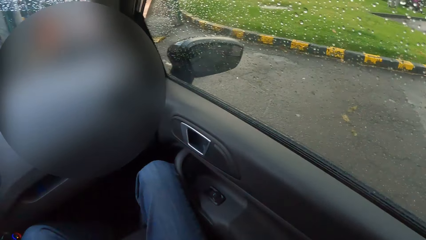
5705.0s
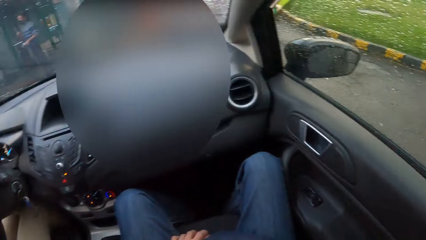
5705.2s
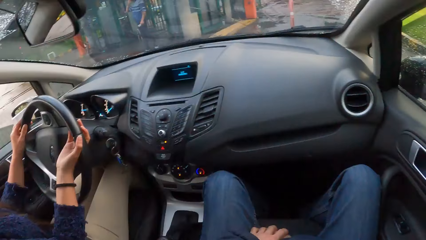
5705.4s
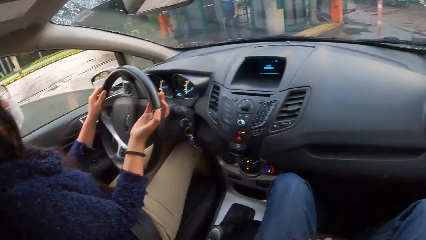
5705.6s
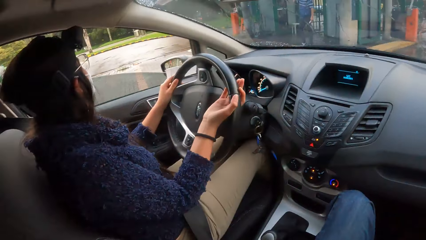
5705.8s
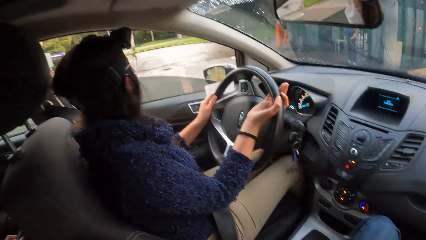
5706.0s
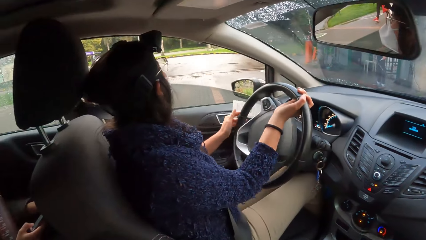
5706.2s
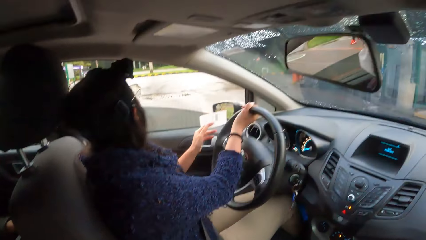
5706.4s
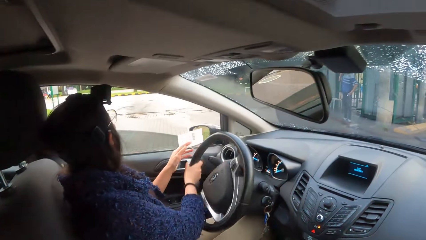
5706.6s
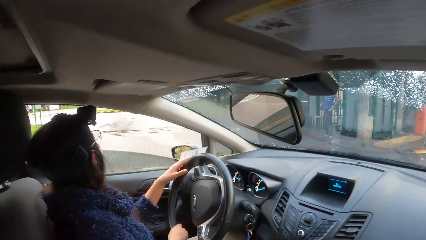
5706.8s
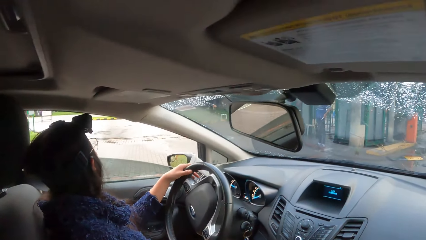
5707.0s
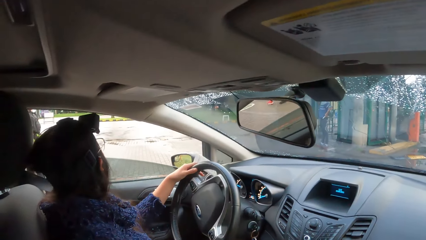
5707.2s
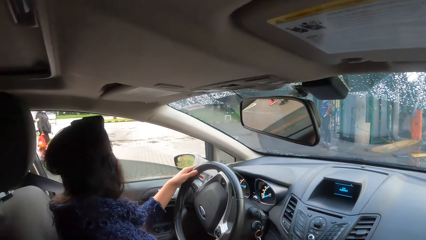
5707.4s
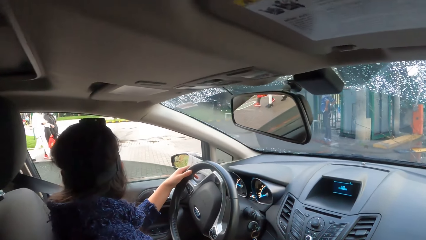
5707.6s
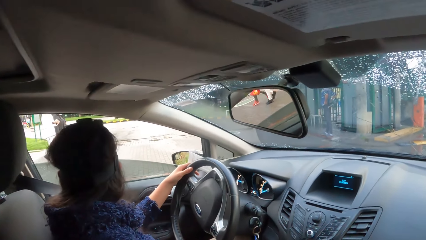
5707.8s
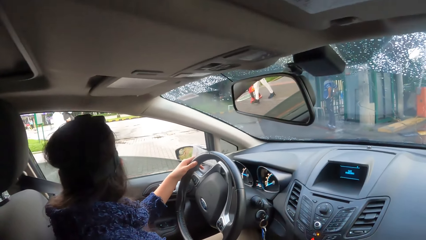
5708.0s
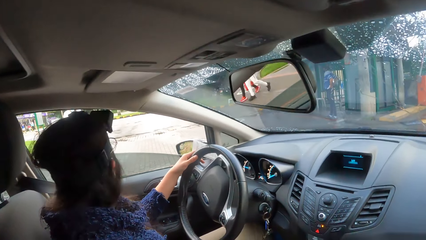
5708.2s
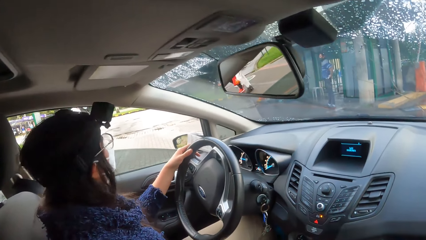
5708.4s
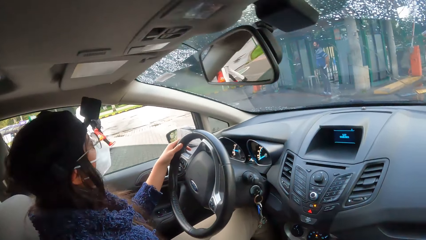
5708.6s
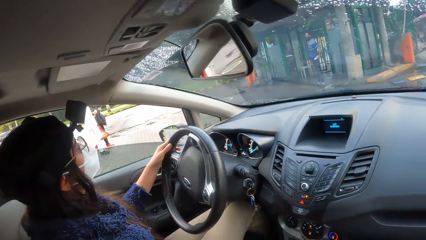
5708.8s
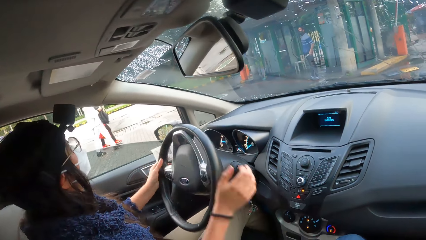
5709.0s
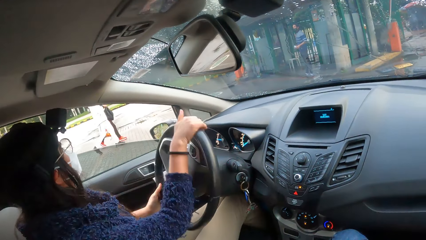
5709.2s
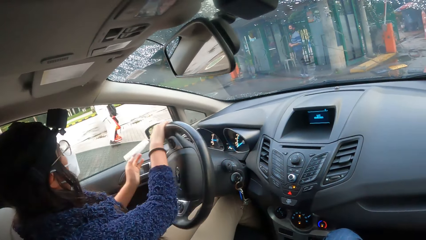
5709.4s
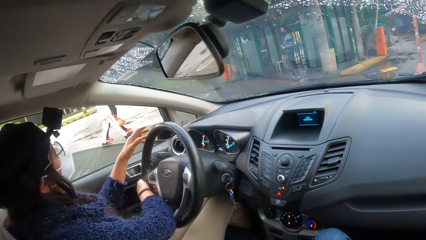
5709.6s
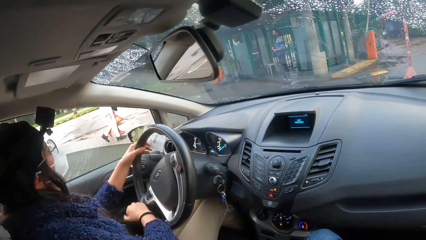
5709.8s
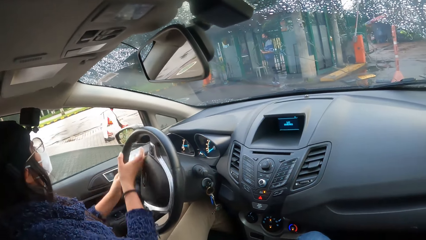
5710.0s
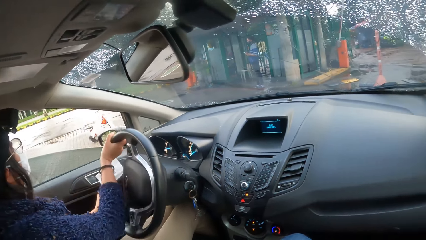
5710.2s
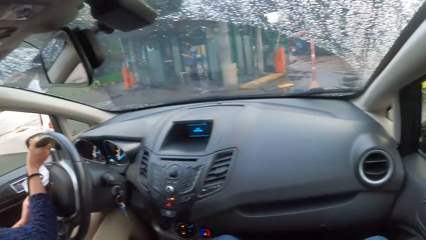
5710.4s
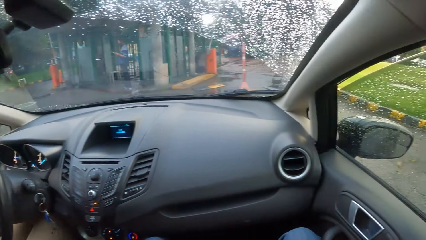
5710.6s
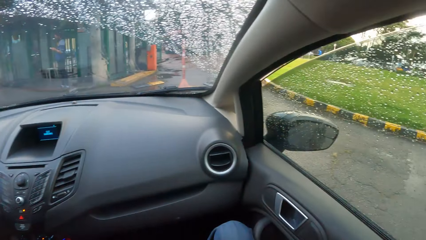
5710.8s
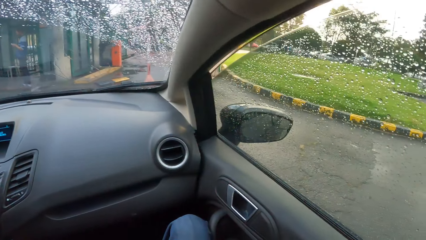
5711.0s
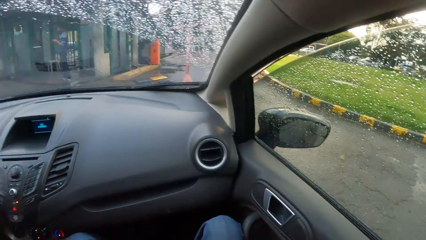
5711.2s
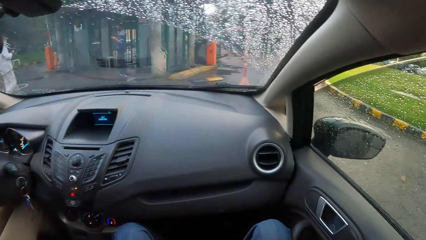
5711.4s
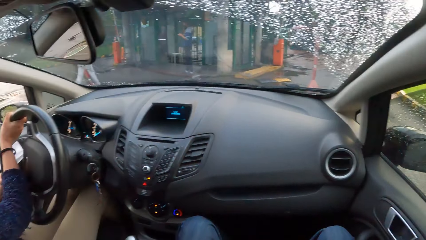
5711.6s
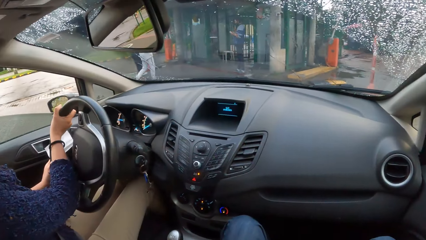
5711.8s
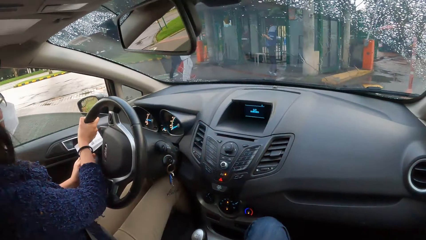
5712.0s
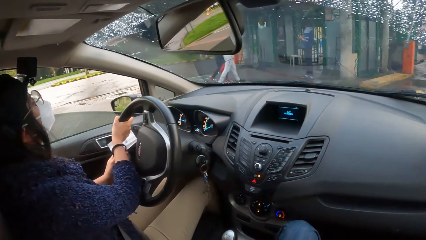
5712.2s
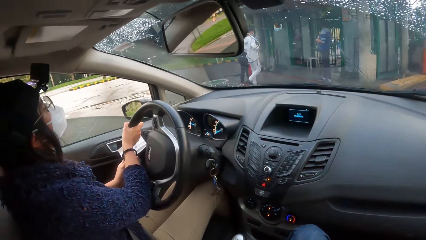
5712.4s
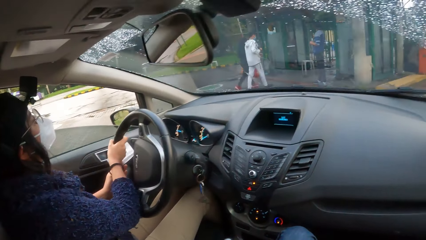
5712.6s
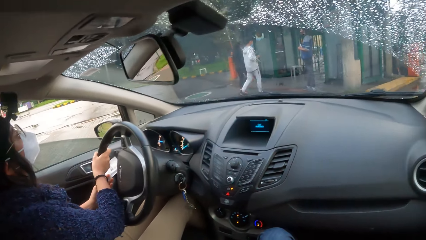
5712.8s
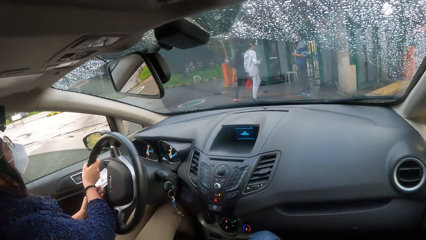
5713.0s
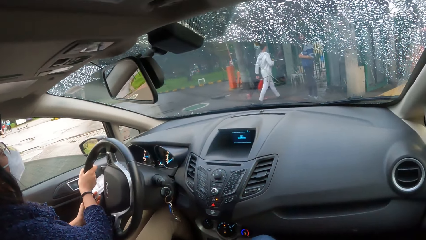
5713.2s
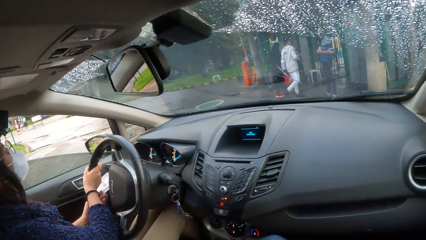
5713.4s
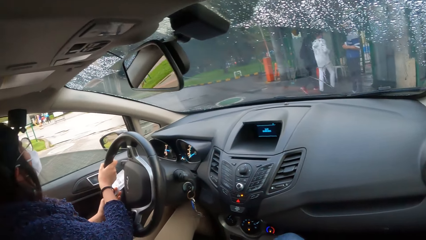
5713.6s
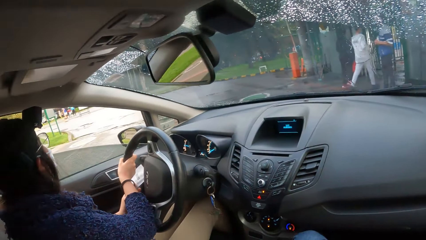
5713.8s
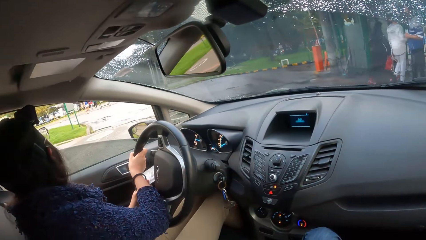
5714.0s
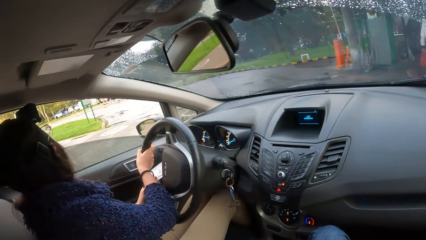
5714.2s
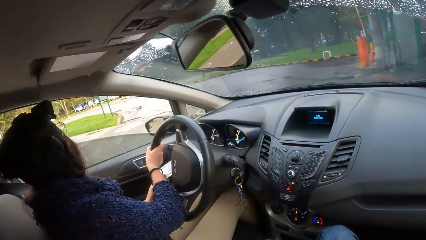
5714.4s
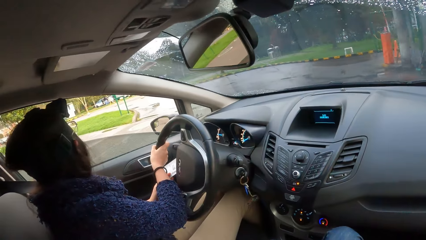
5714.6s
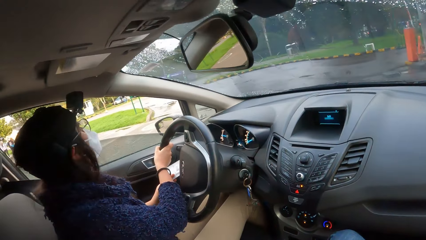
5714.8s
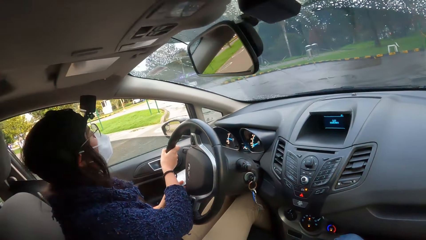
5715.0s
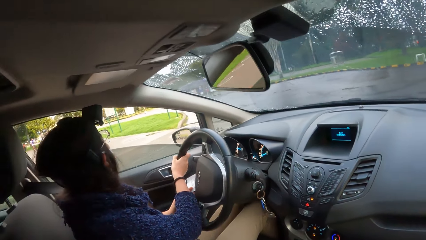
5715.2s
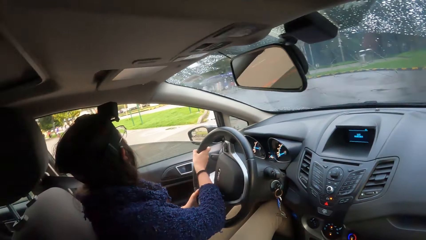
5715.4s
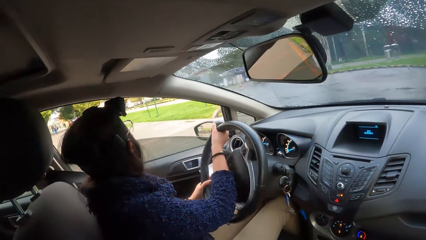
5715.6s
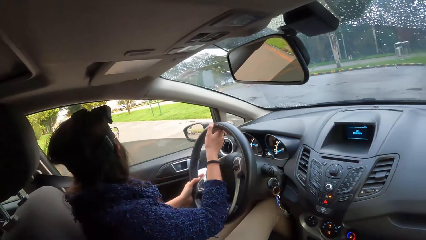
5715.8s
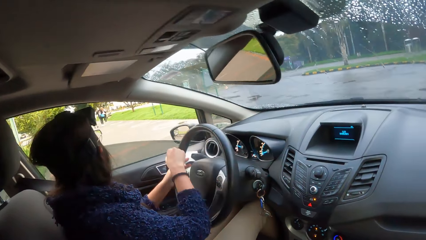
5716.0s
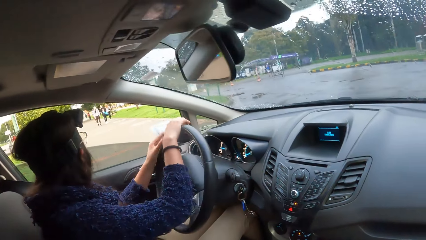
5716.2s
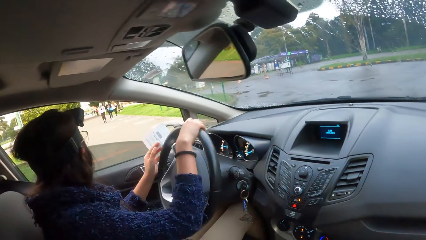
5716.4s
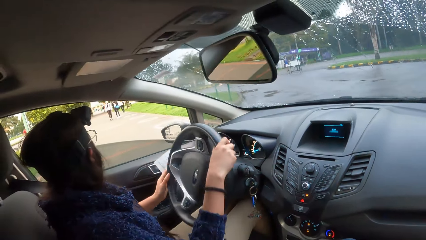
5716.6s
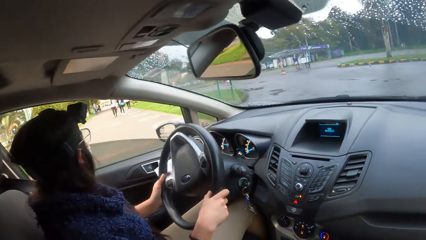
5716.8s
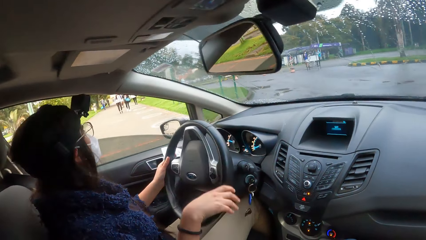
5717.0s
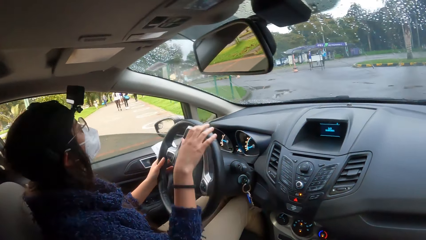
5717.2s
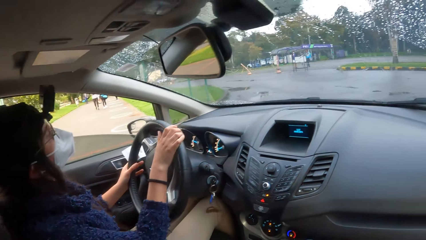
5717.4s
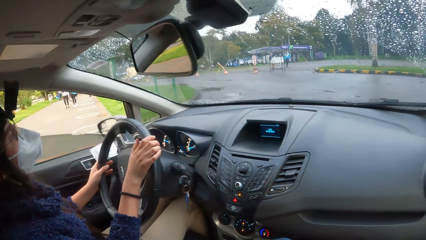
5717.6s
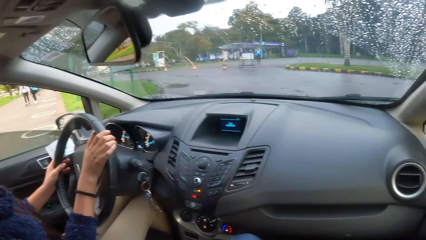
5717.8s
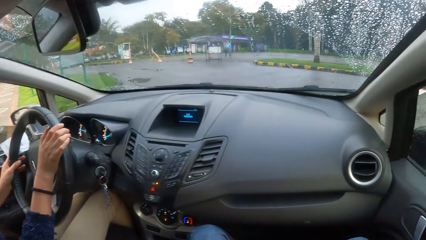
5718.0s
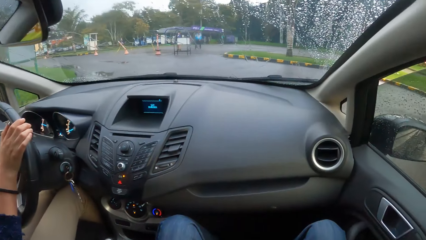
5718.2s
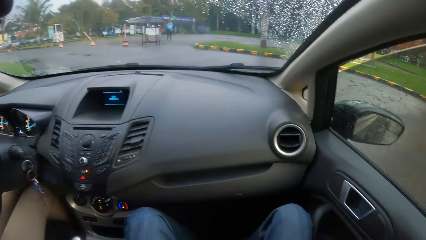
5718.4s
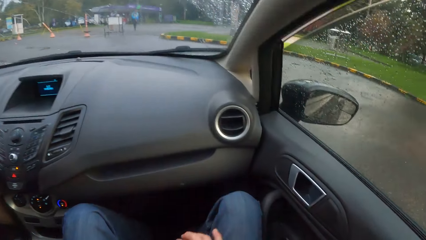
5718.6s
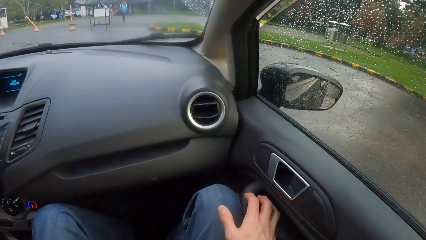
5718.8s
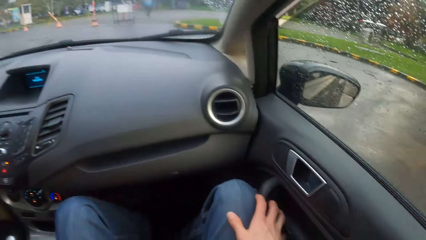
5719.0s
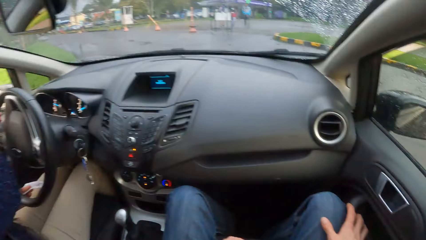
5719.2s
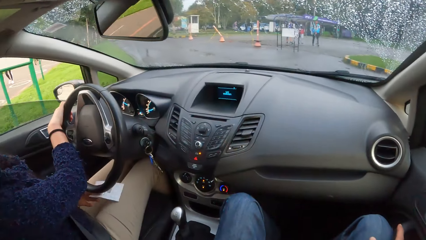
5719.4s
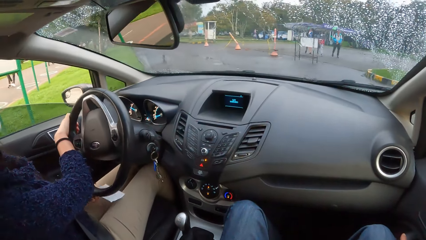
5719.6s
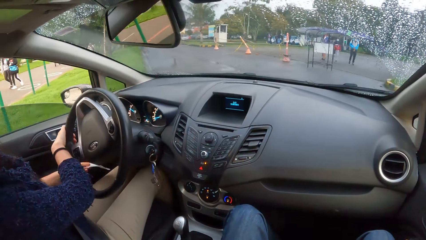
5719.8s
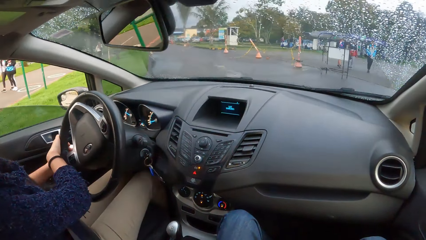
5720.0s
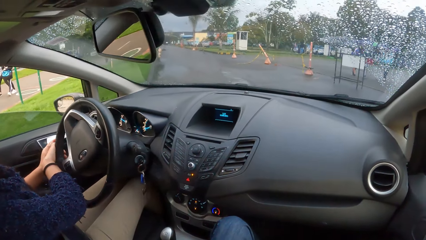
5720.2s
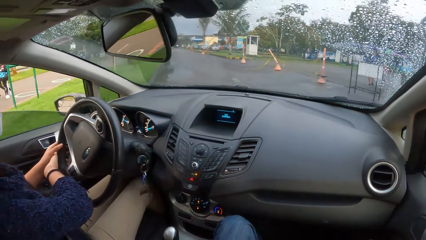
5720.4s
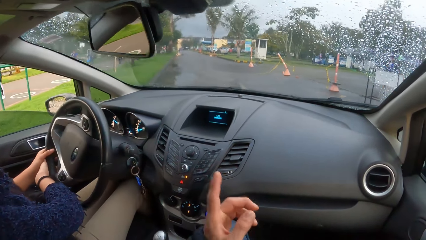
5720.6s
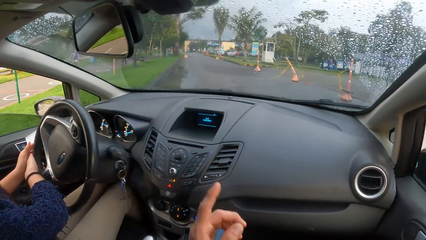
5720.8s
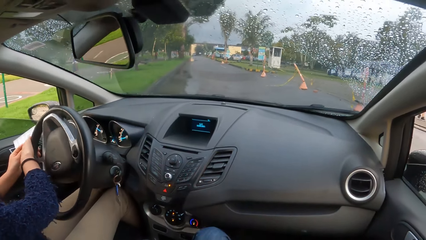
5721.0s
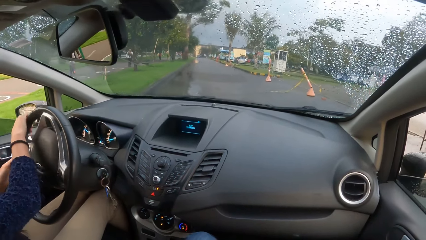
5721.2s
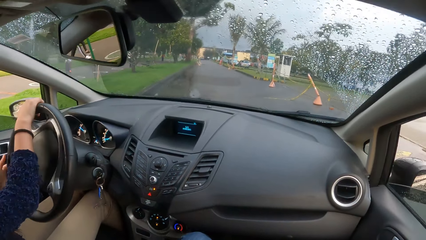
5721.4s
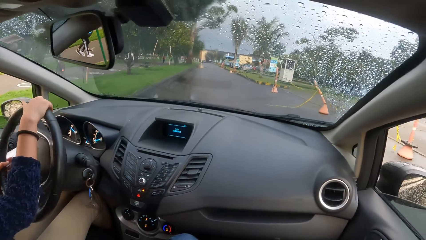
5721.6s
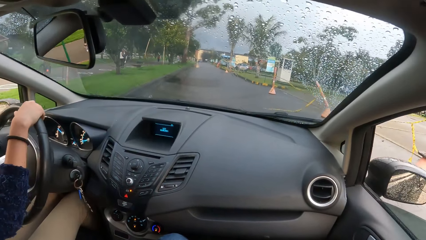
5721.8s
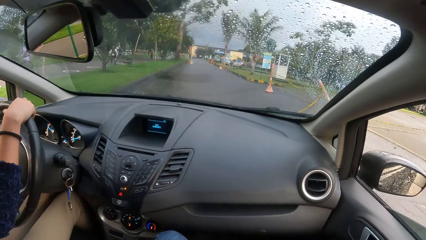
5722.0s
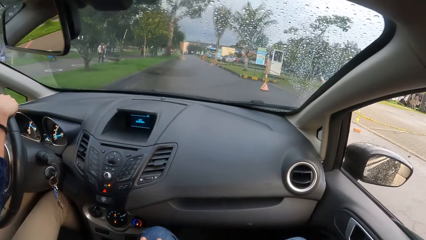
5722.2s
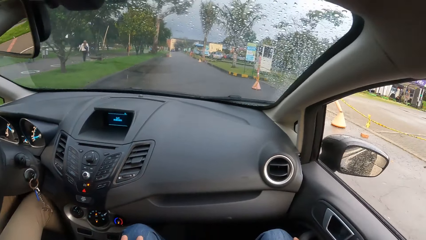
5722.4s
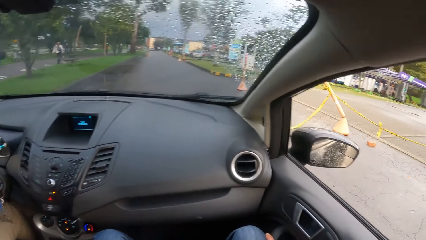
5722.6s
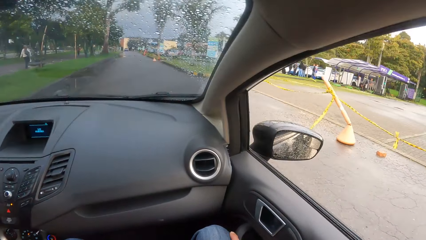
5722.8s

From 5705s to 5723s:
The woman drives the car with both hands. The camera wearer looks outside. He points to a direction with his left index finger. He converses with the woman.
